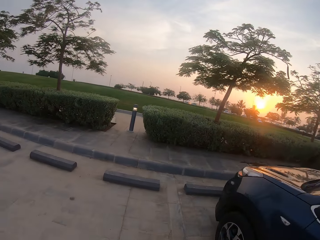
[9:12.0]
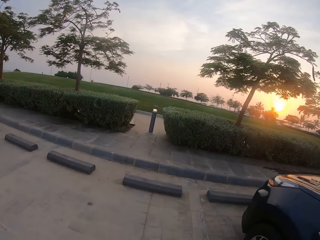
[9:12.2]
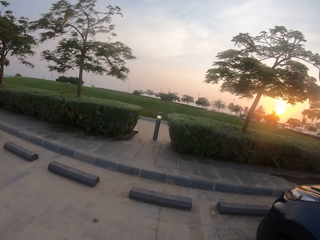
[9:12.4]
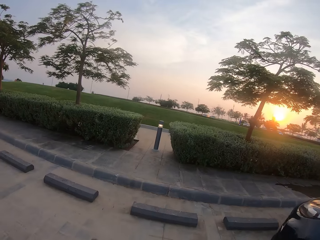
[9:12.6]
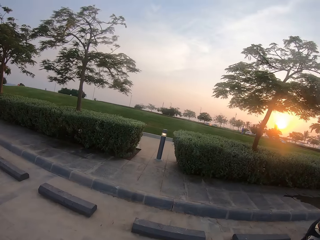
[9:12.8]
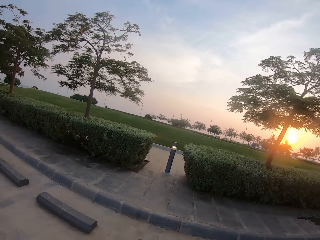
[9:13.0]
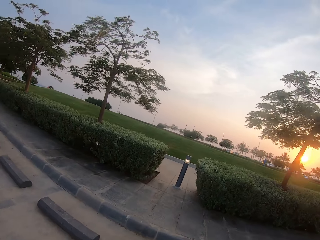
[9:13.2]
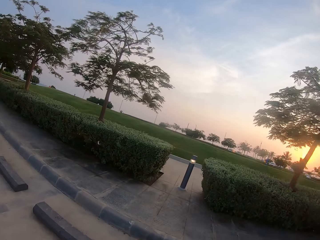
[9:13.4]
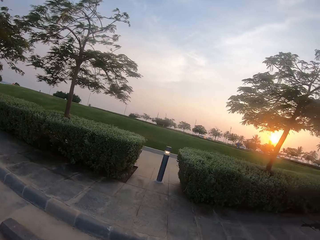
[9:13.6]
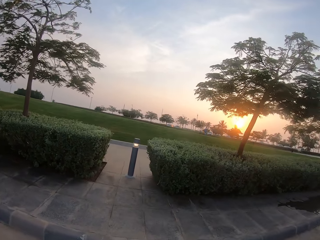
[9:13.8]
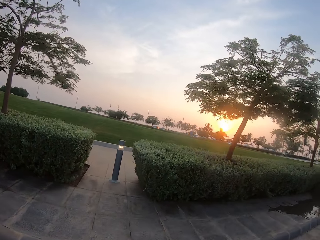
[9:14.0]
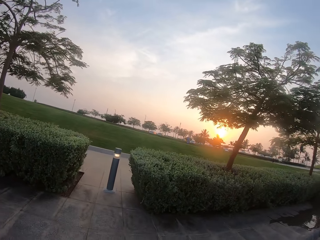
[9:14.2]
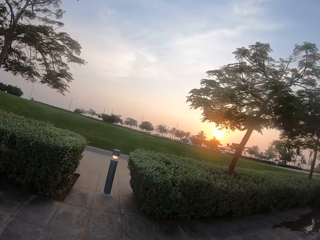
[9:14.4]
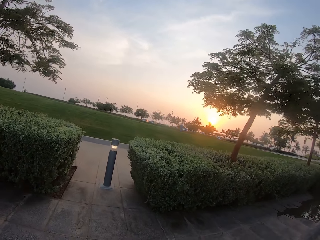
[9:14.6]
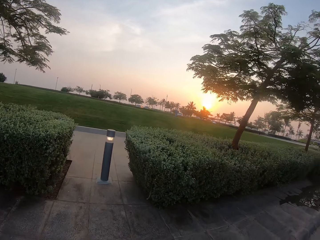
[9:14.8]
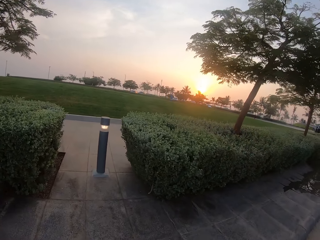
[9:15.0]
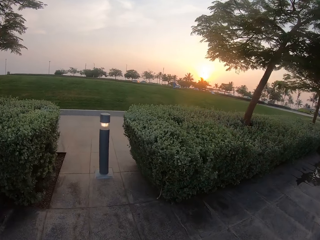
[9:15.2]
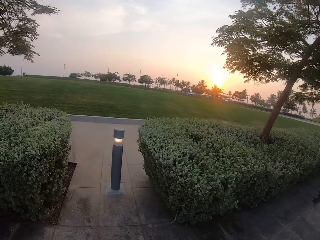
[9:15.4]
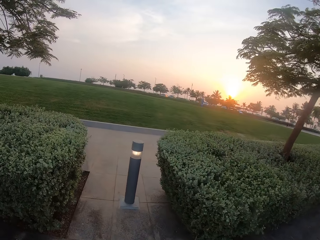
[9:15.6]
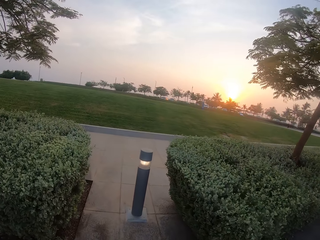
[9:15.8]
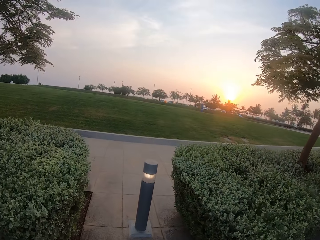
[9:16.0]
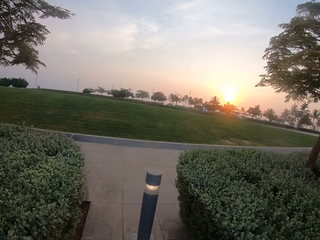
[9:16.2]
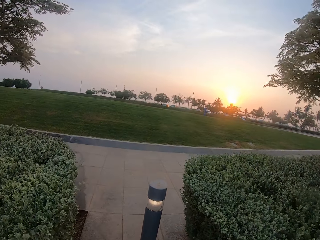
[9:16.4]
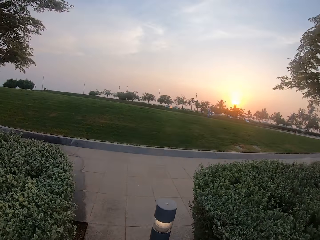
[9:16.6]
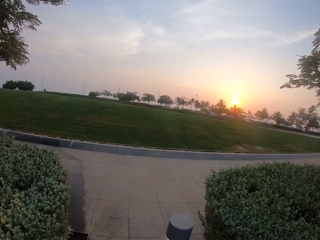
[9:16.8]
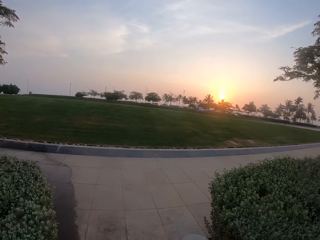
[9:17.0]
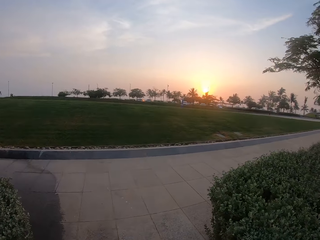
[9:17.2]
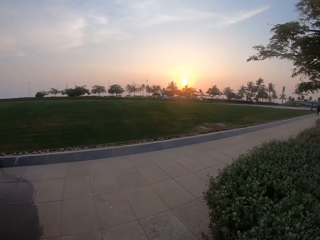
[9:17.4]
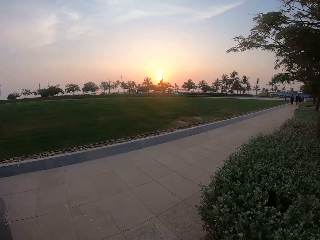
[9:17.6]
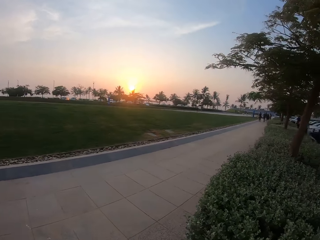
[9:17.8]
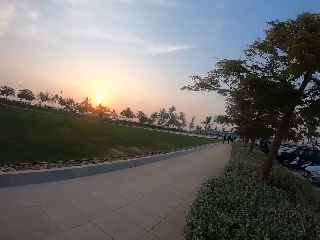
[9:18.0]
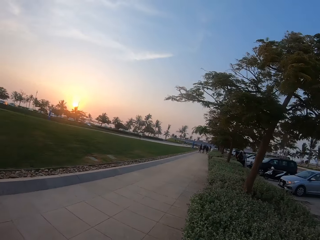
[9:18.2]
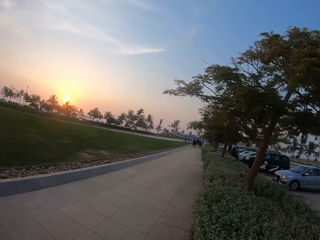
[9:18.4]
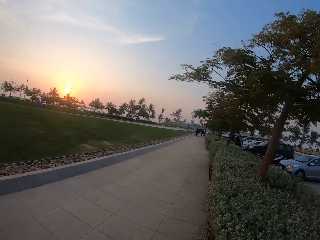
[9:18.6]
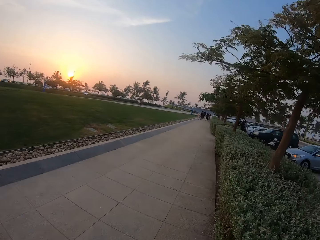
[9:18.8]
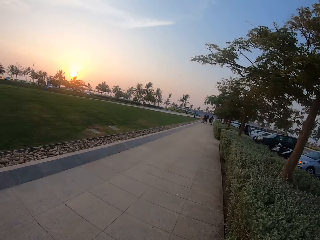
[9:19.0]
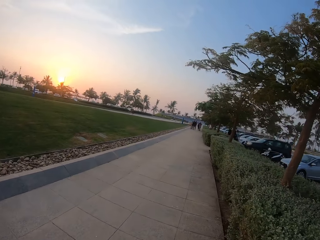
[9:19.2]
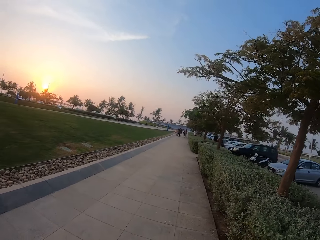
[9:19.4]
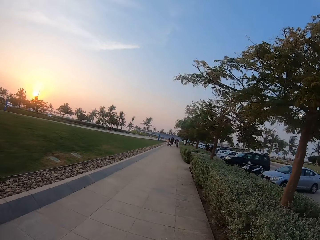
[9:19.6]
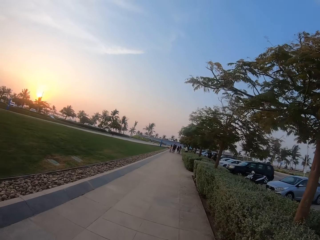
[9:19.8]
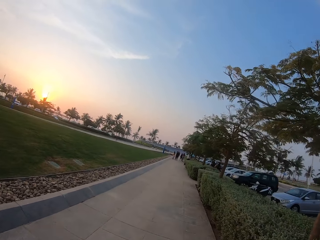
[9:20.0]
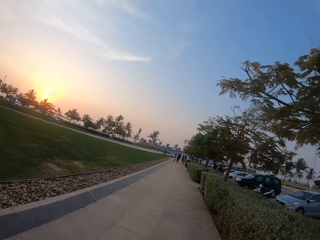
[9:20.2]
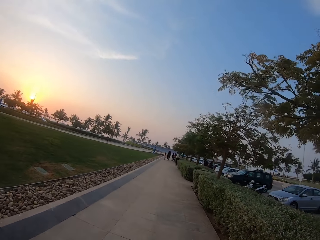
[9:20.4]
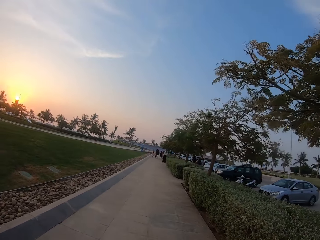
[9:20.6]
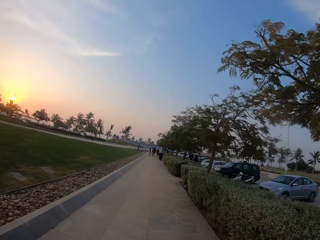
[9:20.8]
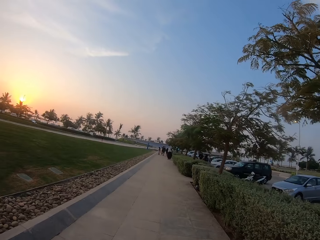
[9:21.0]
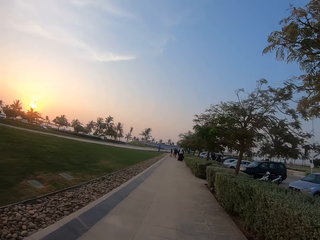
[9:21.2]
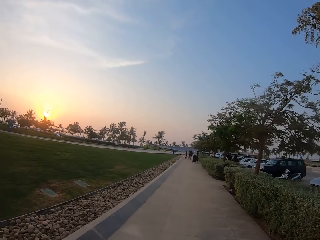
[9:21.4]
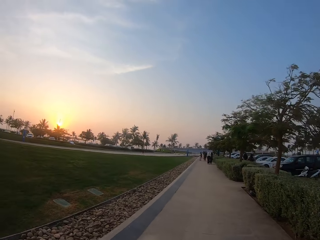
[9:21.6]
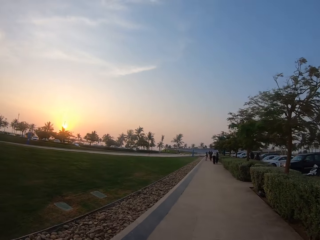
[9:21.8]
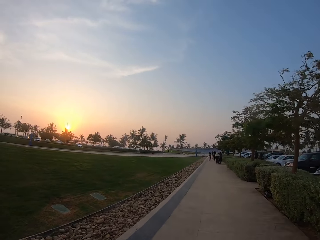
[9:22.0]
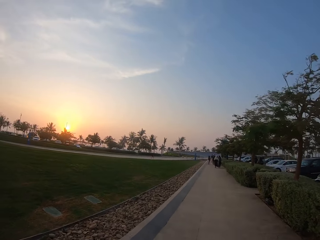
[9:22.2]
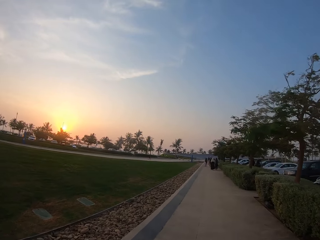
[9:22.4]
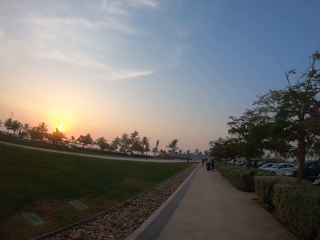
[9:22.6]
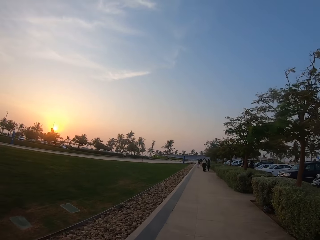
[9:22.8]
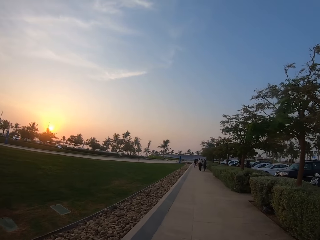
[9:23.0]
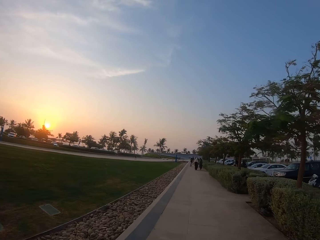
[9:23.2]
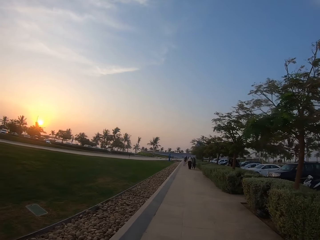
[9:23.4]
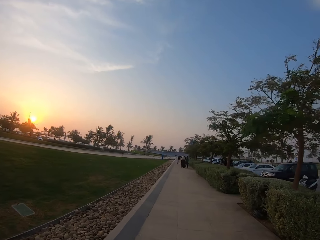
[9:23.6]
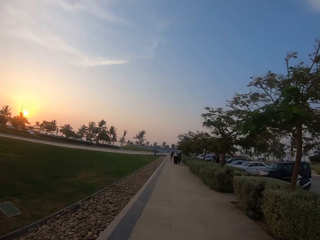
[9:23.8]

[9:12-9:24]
The camera wearer walks towards the road. They walk on a pavement. They walk along the road.

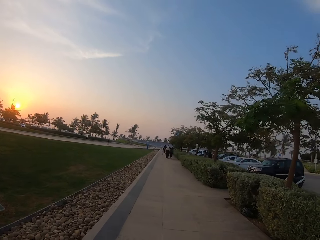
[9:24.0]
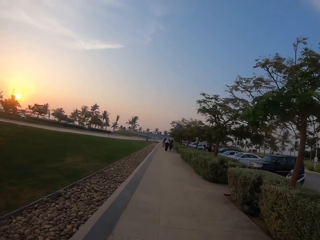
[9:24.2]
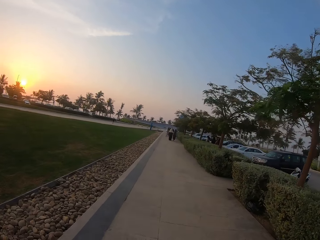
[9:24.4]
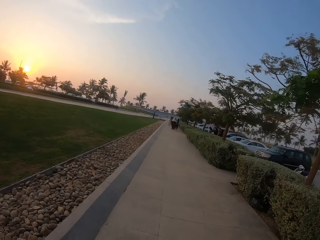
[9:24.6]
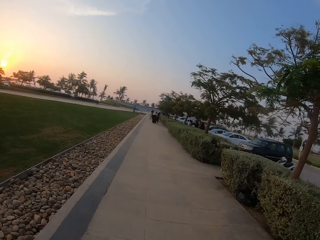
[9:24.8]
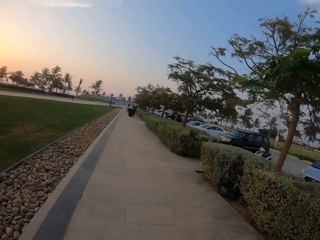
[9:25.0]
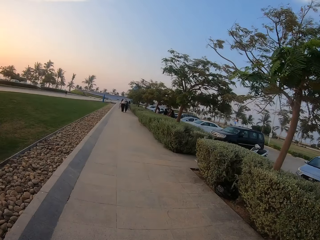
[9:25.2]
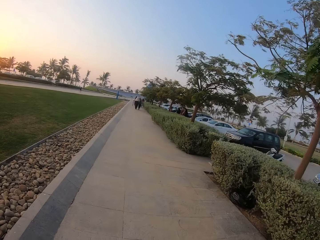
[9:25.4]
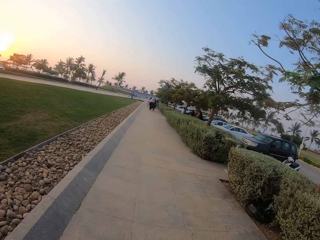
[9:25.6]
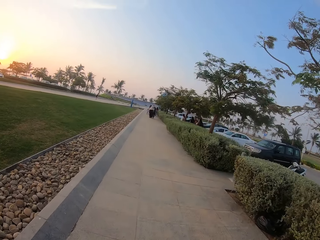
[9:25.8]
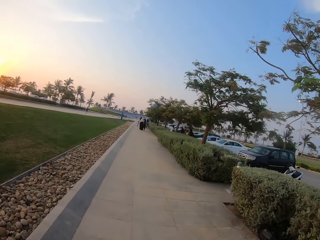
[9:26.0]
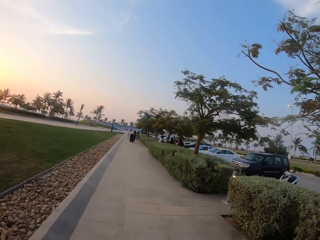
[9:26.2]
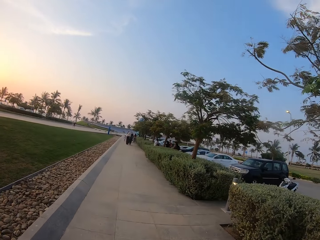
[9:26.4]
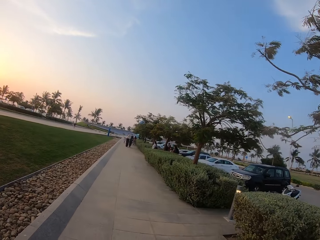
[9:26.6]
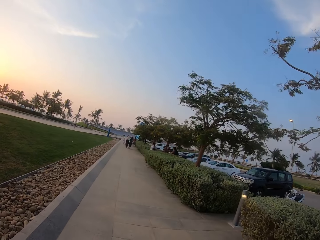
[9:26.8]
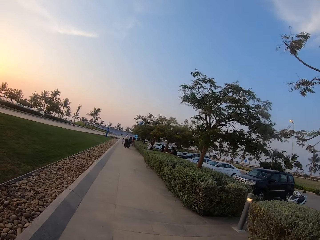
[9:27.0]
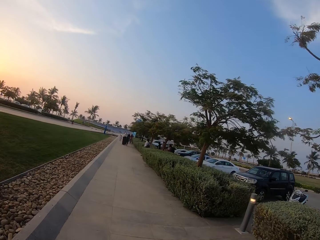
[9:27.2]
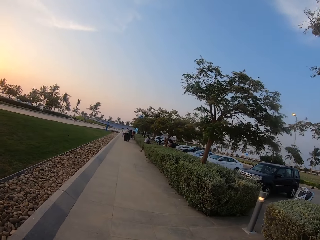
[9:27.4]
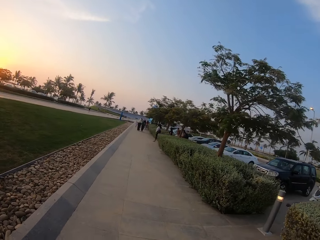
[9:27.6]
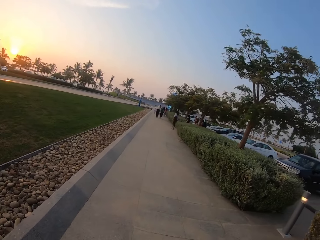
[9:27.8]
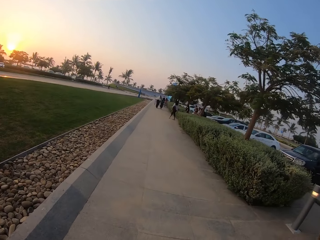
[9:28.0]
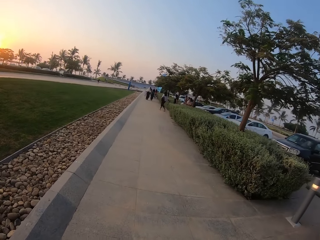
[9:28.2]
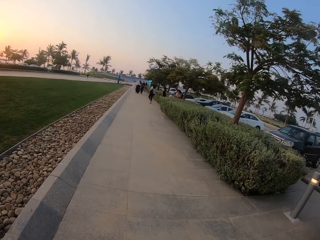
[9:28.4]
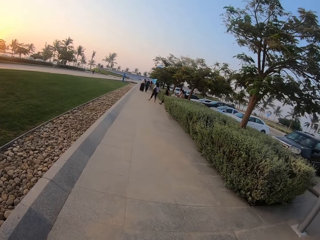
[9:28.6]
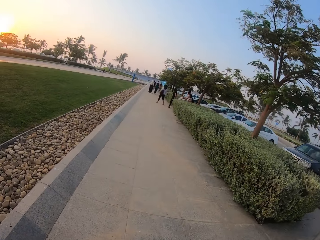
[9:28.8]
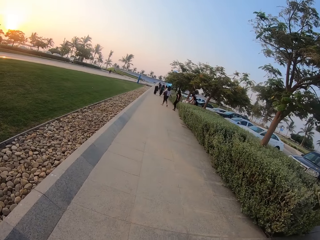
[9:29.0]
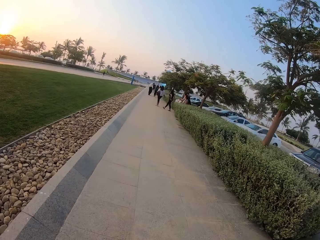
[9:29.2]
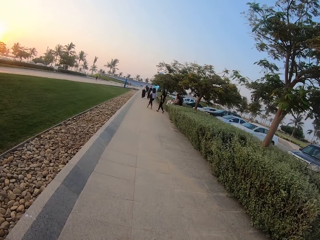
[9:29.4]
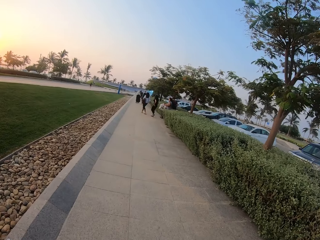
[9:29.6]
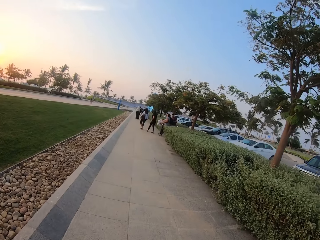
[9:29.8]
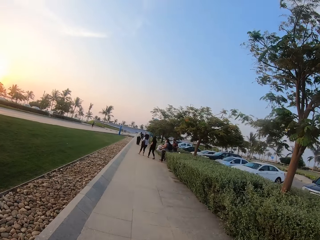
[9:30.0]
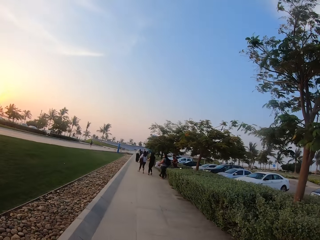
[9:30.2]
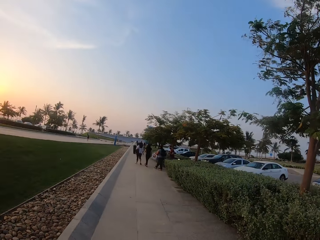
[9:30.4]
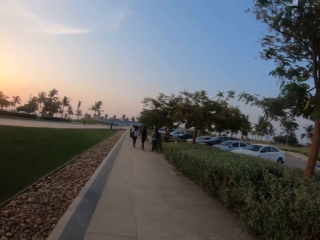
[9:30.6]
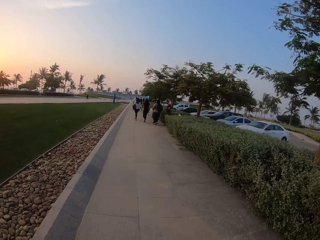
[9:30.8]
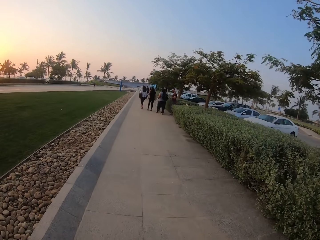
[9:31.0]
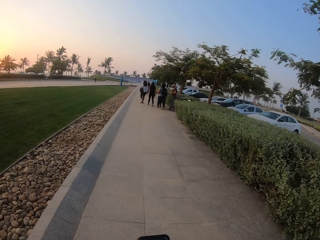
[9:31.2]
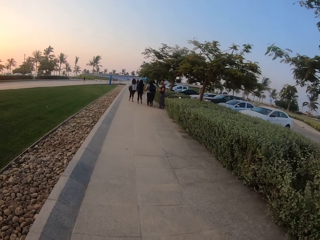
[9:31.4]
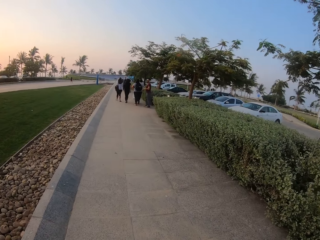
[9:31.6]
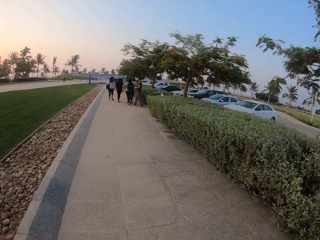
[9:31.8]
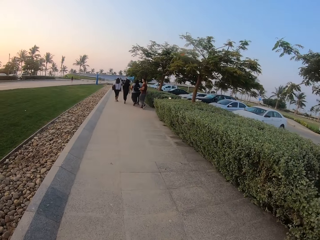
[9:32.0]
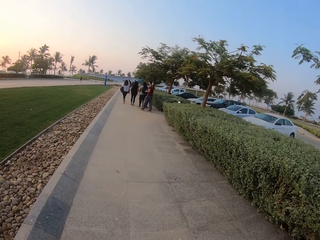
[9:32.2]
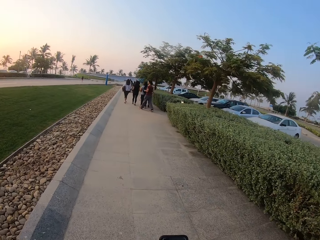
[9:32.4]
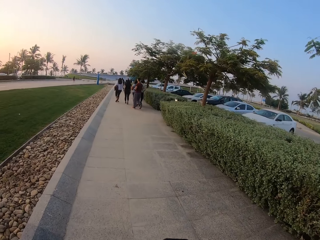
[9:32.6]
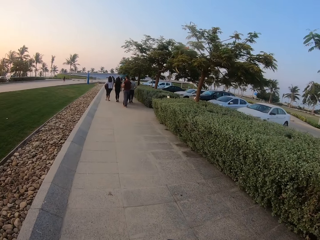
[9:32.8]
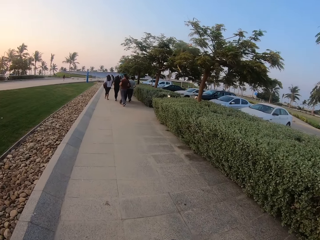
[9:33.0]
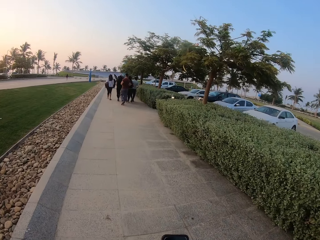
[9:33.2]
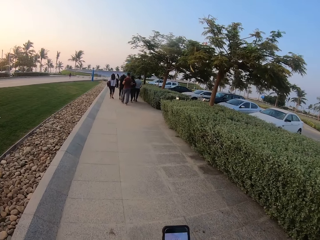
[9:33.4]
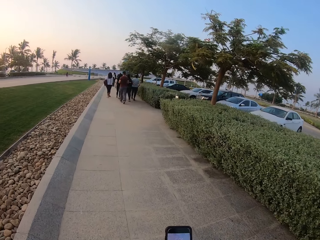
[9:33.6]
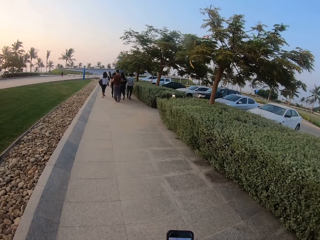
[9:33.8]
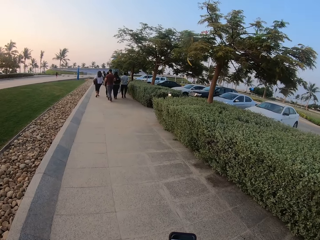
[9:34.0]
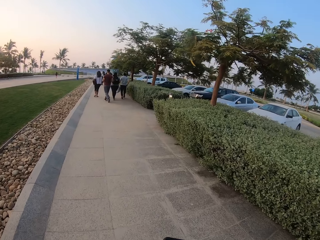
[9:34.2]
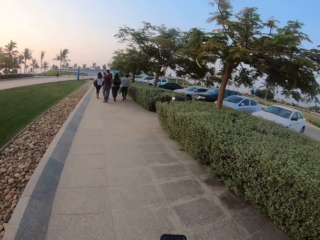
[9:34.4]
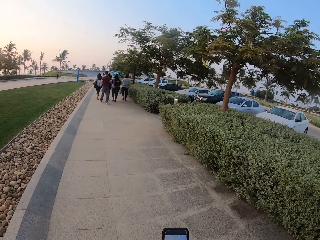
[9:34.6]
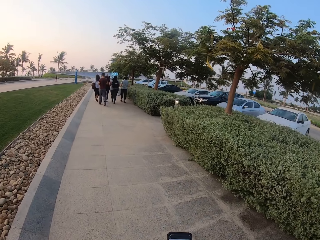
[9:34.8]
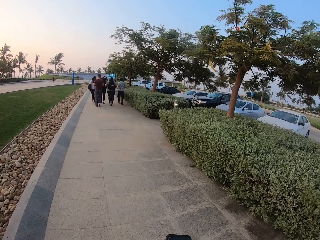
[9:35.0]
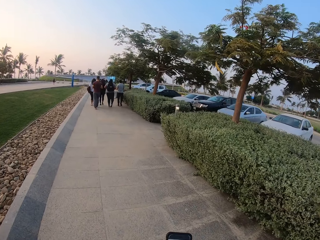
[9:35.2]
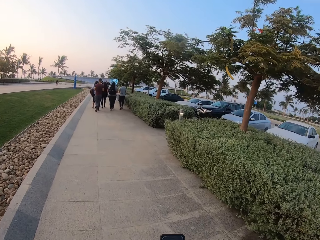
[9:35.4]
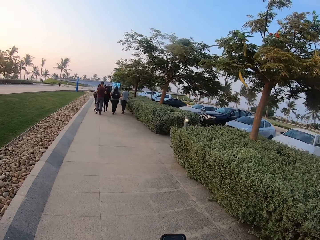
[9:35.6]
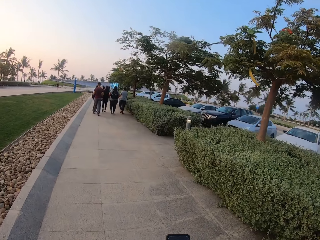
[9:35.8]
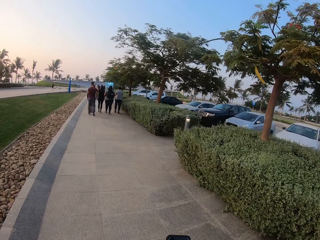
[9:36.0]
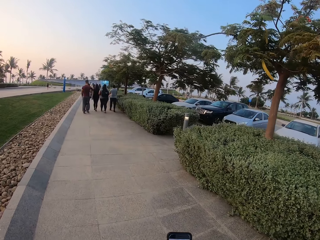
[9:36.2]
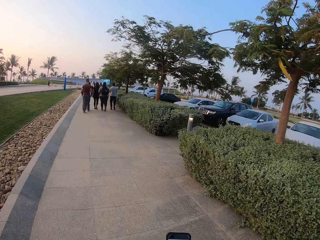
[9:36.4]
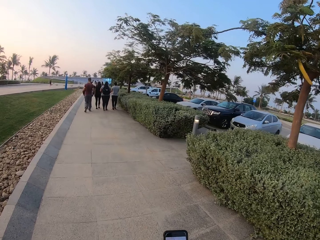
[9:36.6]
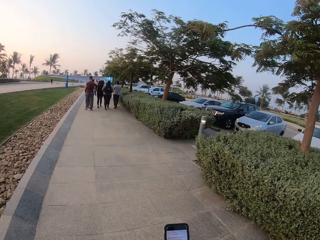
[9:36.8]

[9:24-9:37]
The camera wearer scrolls the phone.
